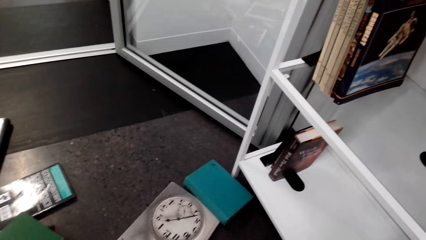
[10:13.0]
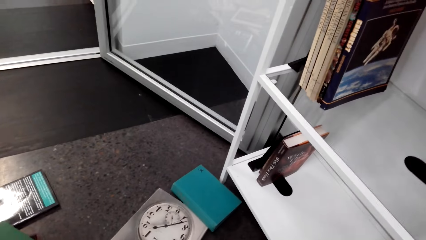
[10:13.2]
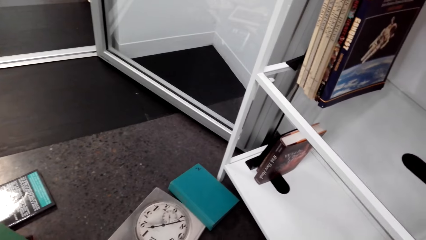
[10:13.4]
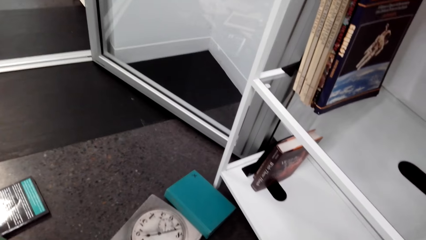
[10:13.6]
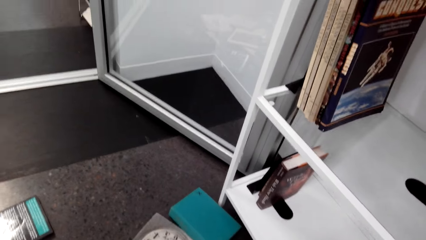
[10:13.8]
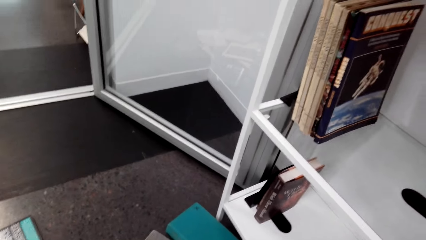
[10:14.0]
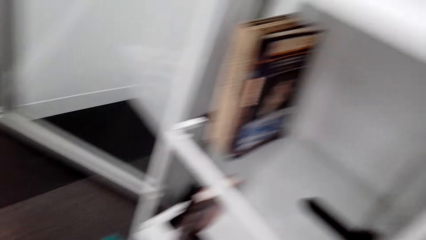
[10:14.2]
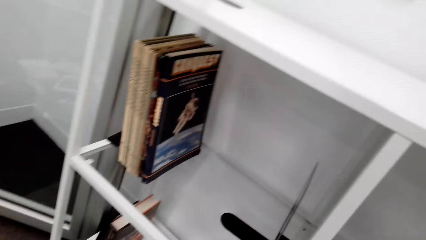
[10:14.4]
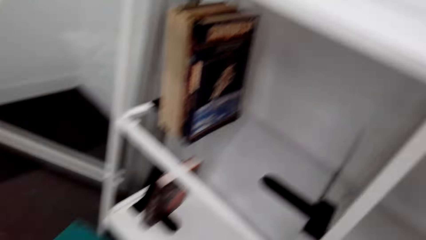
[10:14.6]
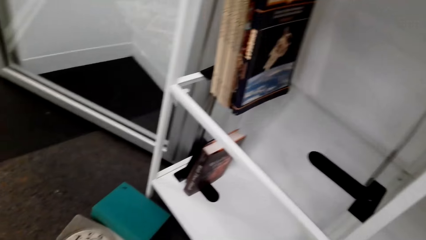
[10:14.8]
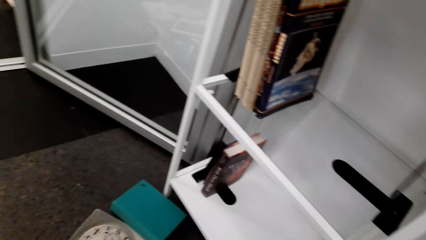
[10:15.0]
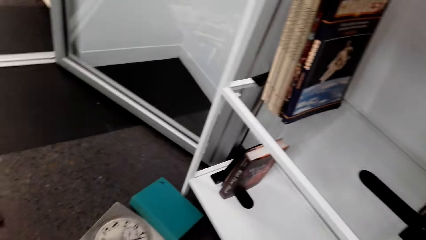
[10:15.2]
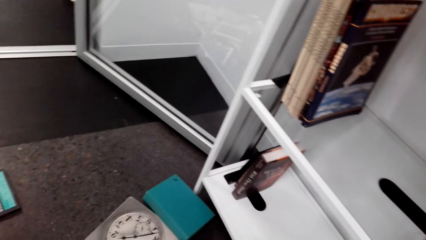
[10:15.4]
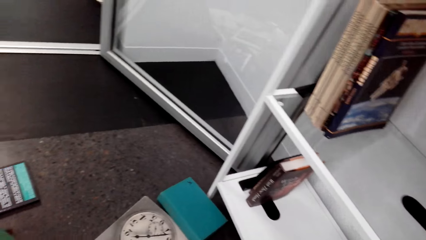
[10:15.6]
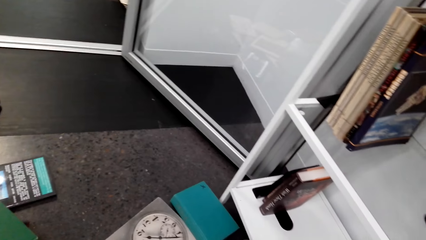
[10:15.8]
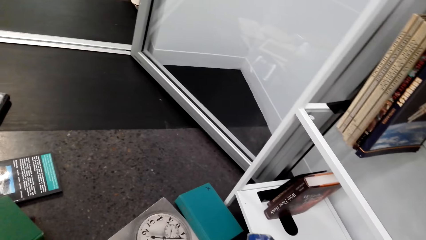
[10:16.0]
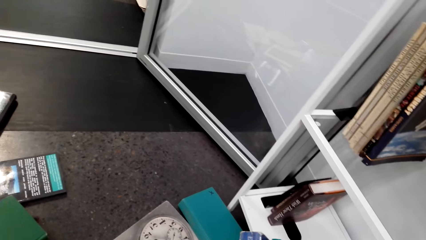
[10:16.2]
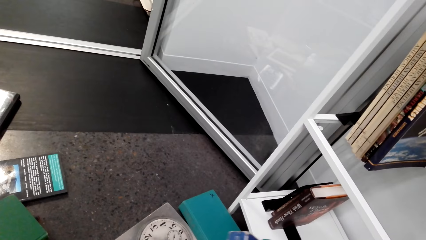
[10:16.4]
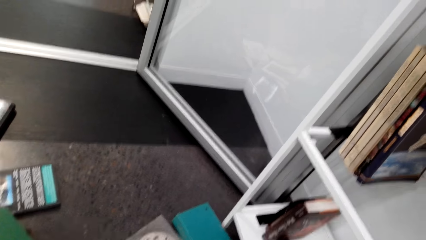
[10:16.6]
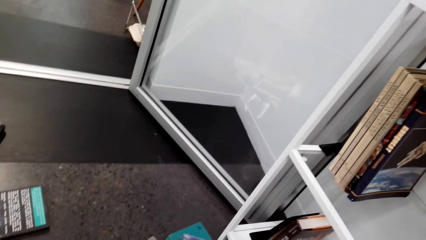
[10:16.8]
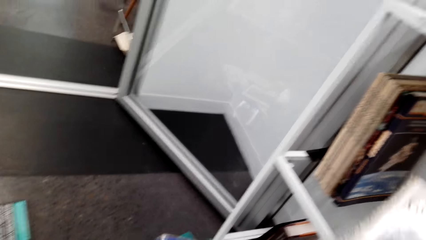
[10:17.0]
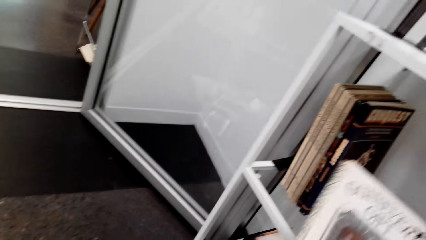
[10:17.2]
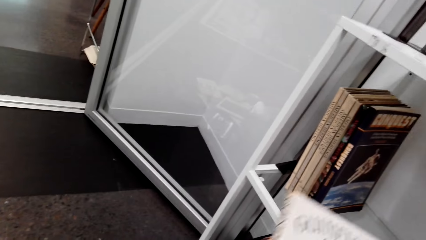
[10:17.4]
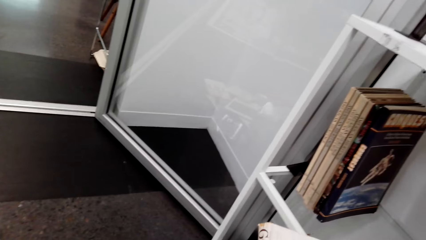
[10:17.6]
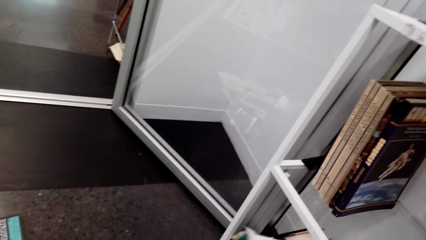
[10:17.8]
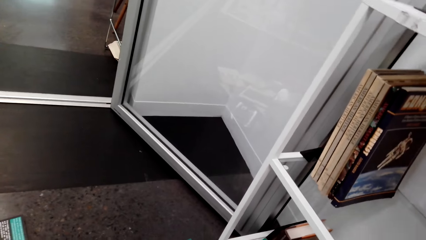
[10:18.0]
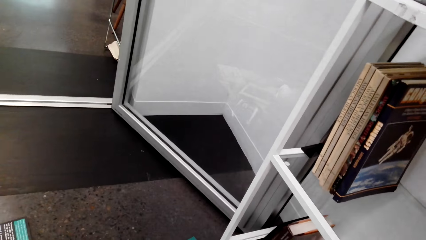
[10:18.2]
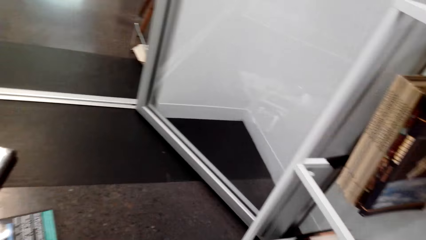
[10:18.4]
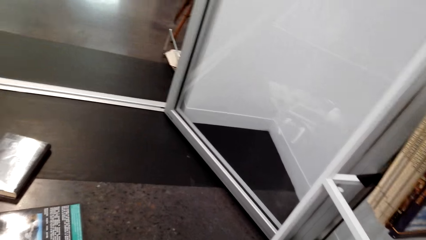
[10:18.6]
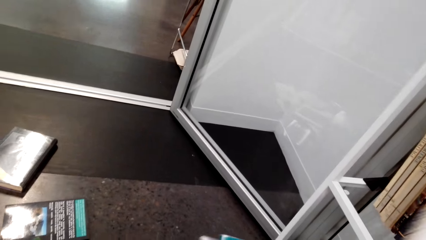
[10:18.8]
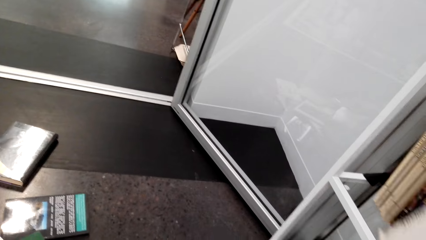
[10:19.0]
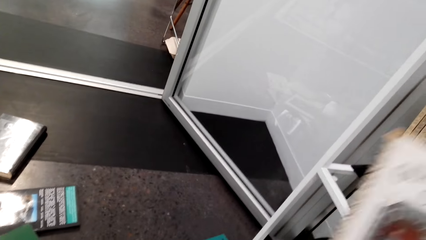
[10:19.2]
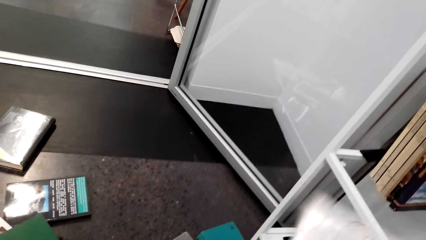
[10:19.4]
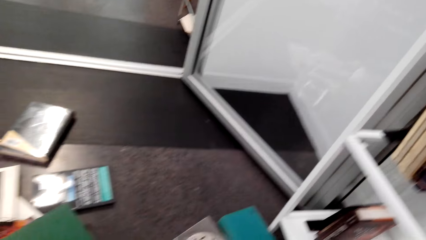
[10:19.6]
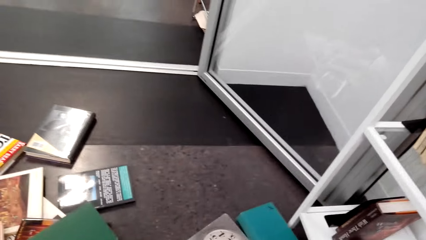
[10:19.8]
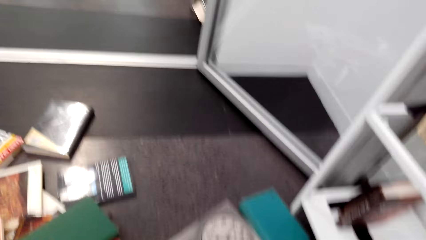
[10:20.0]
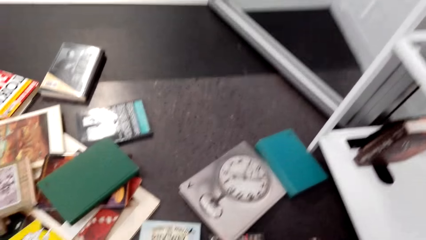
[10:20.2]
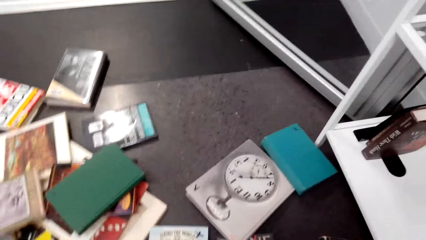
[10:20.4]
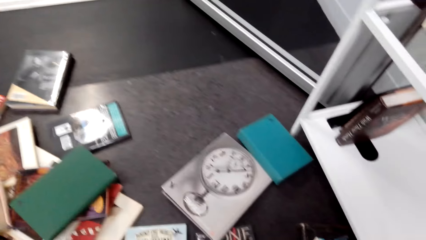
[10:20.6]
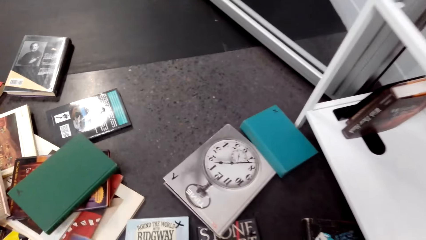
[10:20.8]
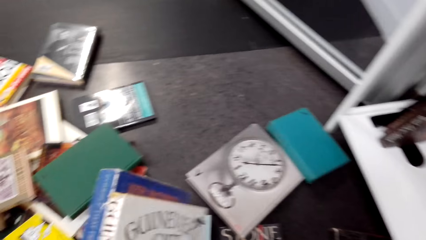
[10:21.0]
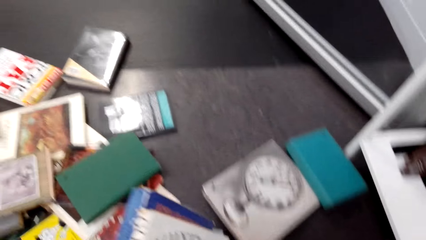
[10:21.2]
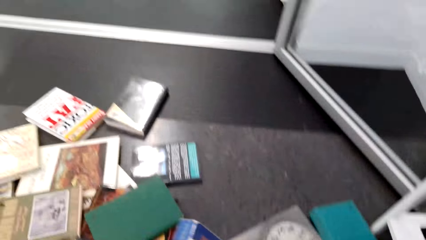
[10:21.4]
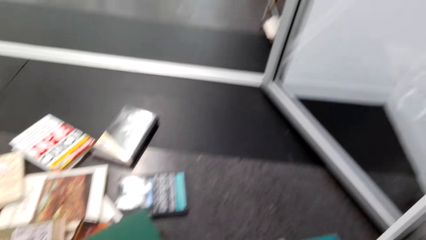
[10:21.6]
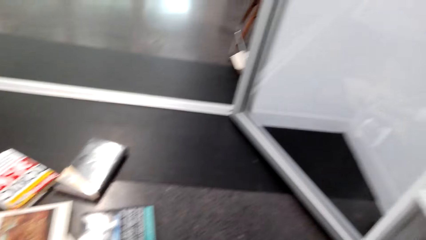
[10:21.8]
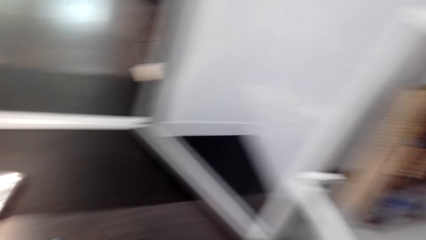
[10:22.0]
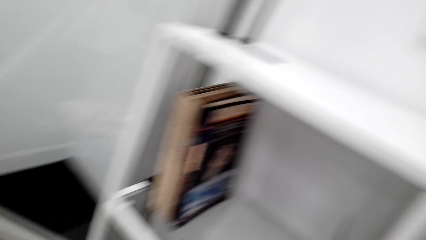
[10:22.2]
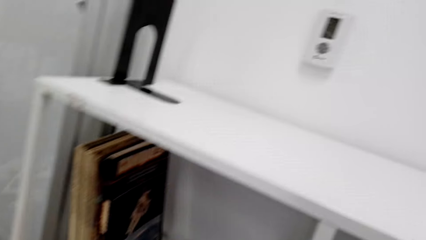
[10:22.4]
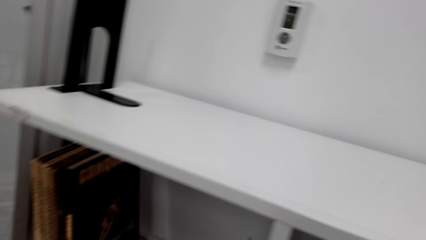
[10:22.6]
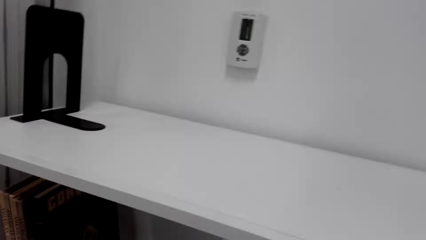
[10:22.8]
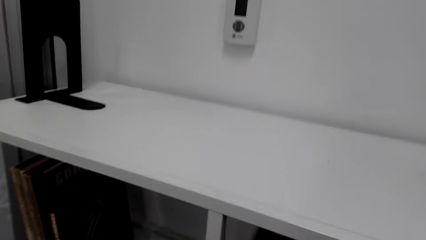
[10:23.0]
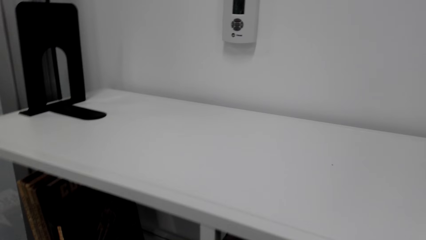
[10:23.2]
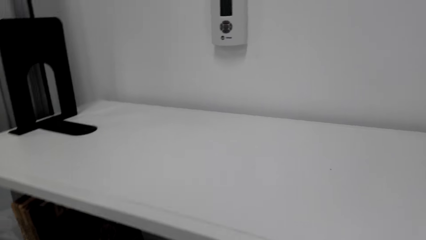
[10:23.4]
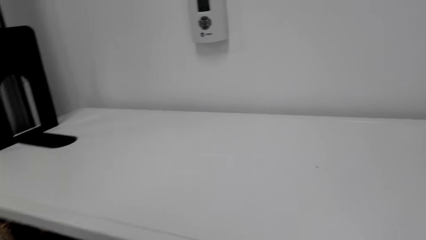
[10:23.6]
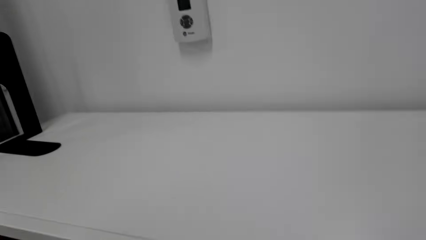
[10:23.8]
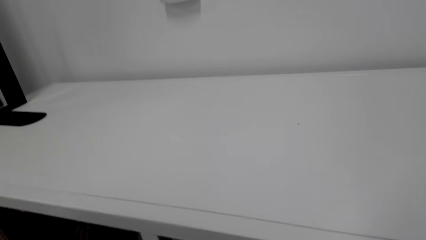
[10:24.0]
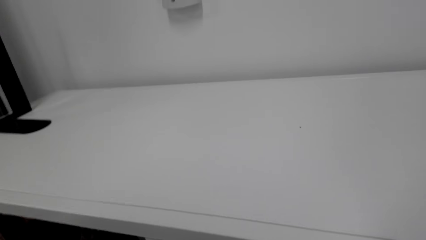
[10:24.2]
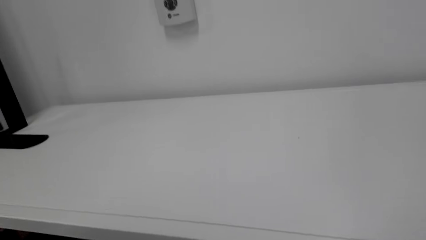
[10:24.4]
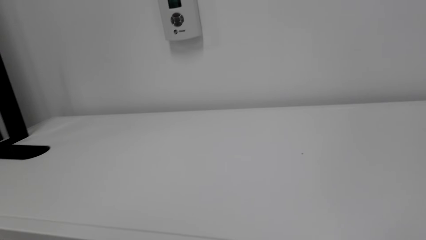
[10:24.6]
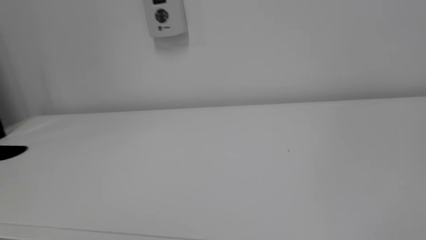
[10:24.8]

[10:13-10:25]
The camera wearer holds a book. They move the book with the right hand. They hold the book with the left hand. They look around.

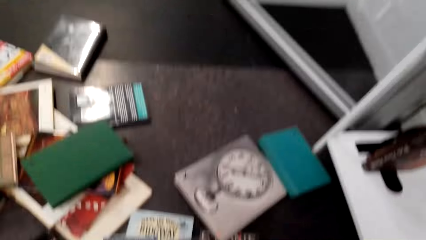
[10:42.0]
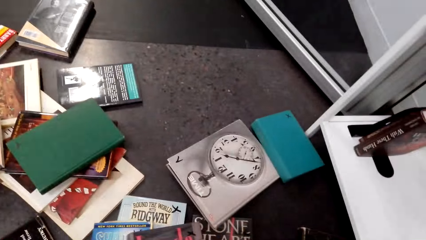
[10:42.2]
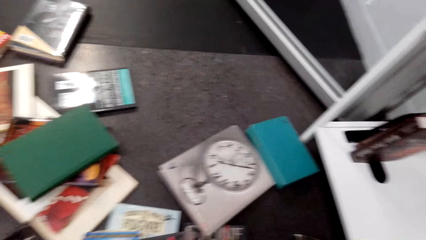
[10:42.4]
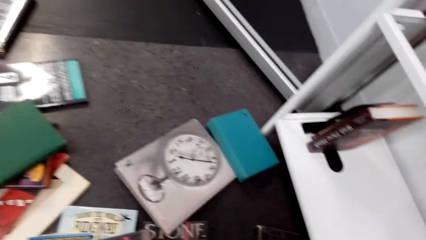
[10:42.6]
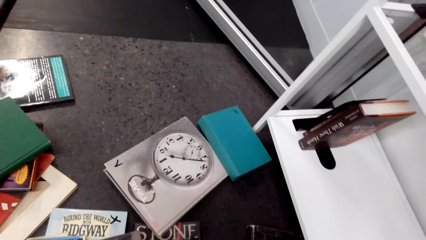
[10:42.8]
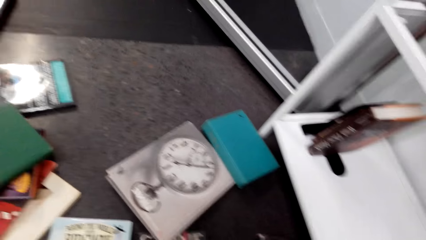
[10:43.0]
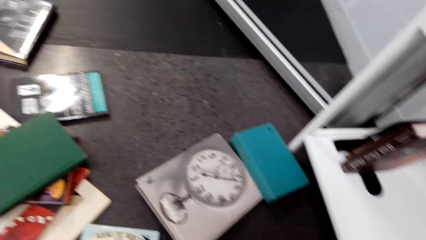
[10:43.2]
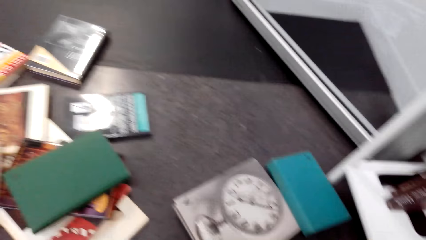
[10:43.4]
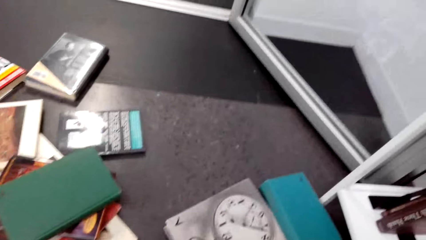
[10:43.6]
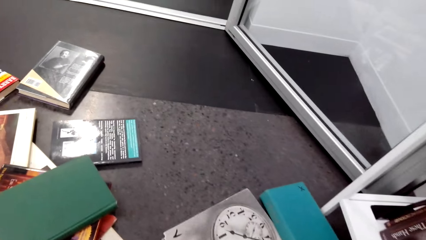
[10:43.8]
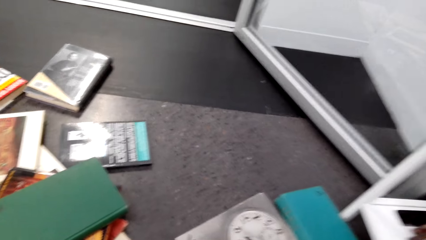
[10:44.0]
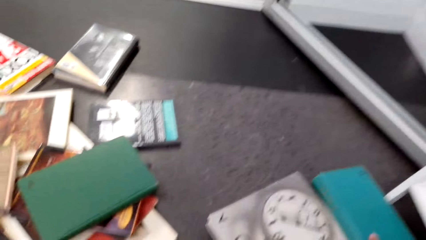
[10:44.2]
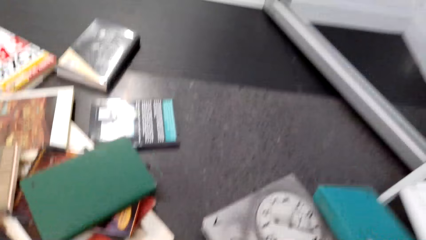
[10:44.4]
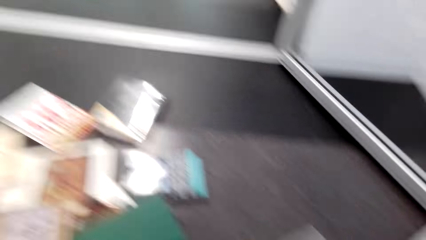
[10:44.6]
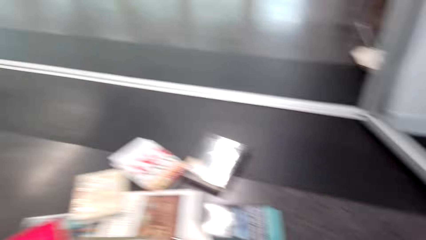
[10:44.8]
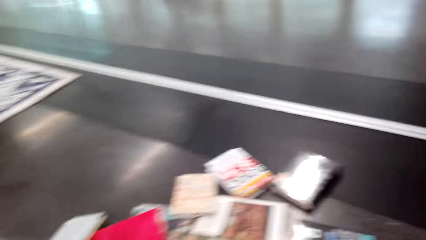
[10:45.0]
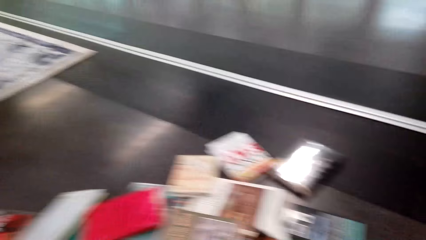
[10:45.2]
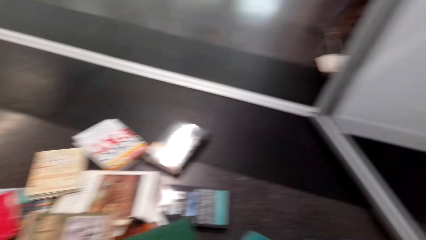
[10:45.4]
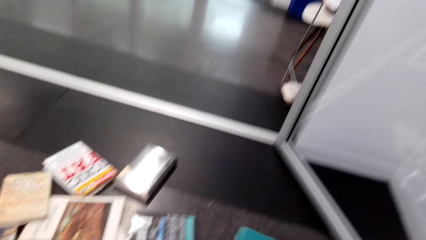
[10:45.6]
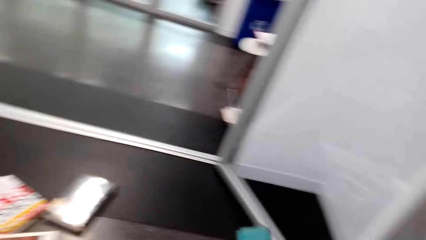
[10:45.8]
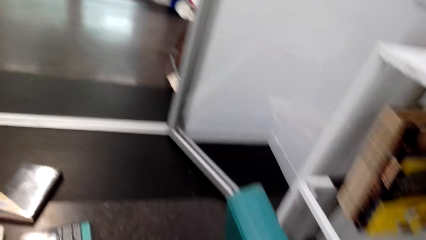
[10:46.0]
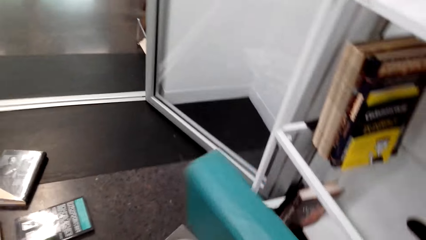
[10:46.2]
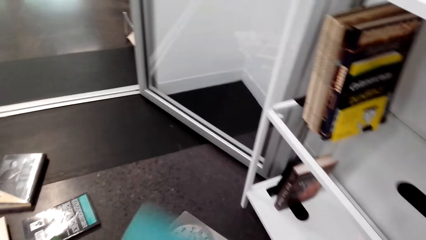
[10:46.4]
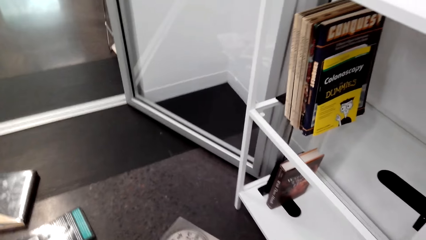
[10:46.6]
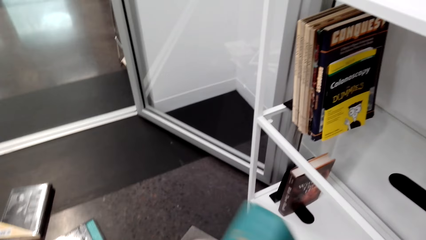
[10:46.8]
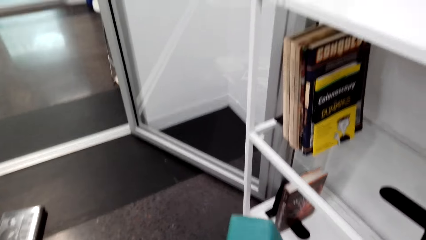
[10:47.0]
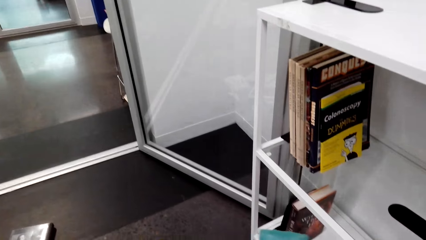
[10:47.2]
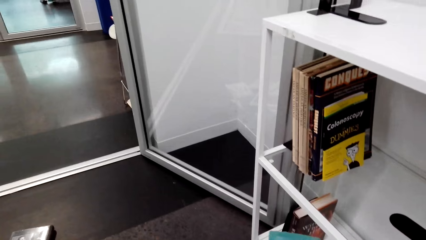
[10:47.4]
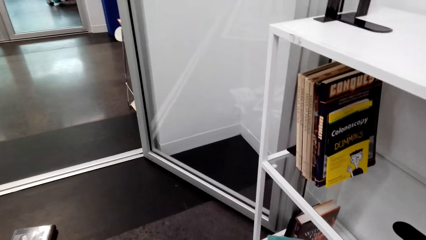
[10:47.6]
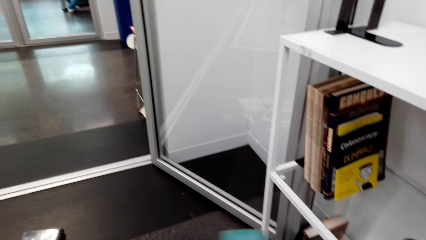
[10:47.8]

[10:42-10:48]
The camera wearer looks around. They pick a book from the floor. They hold the book.
